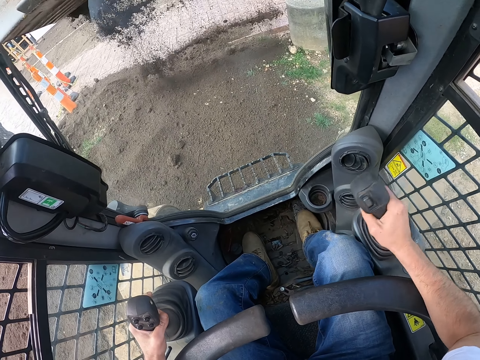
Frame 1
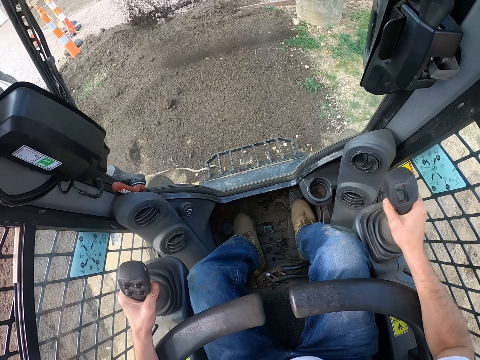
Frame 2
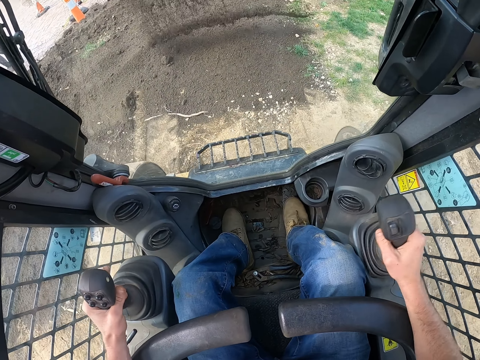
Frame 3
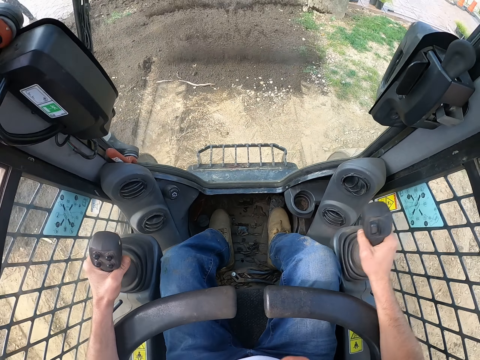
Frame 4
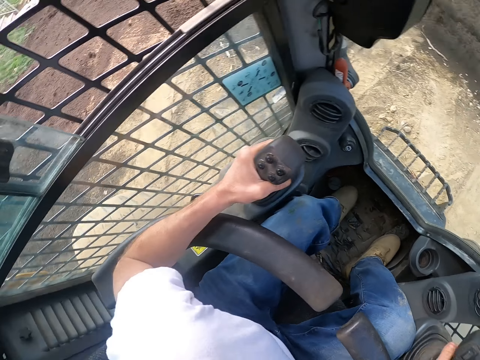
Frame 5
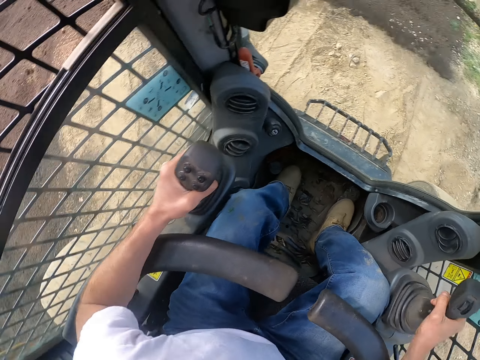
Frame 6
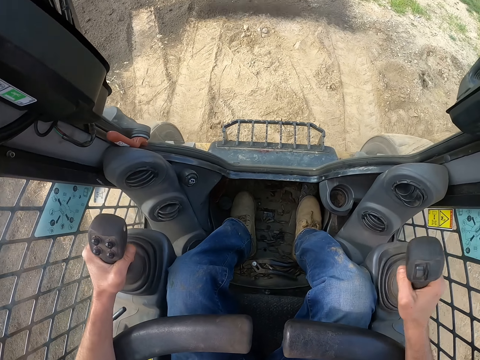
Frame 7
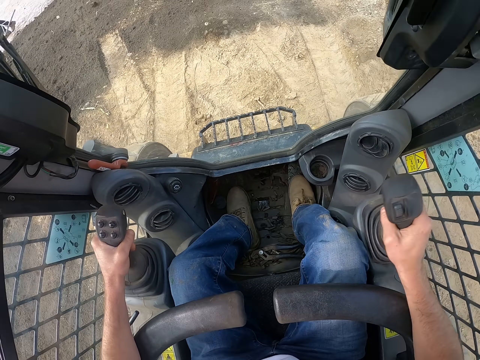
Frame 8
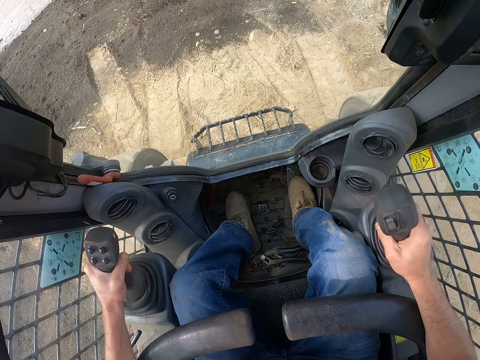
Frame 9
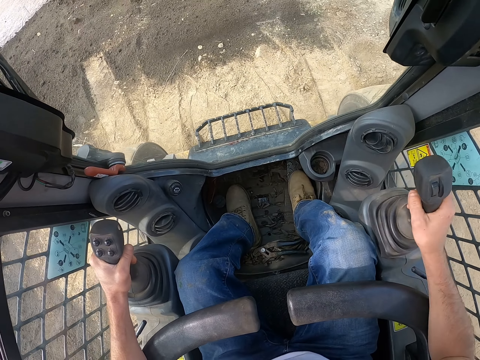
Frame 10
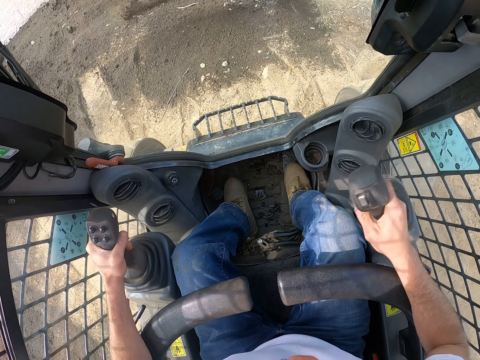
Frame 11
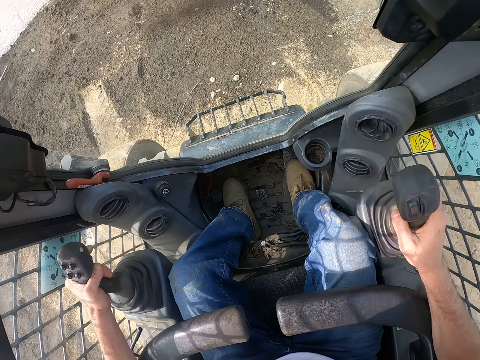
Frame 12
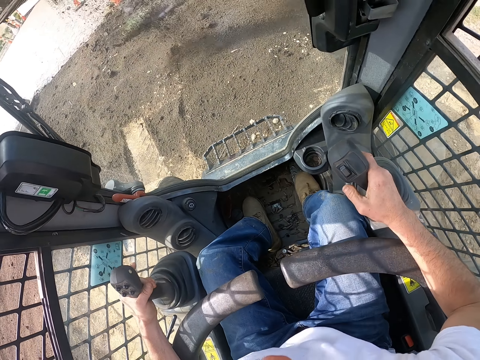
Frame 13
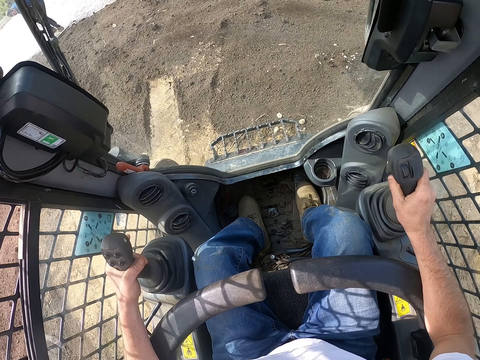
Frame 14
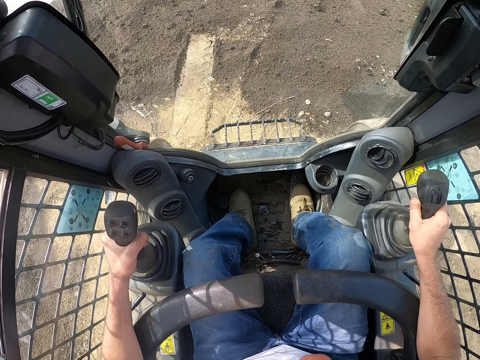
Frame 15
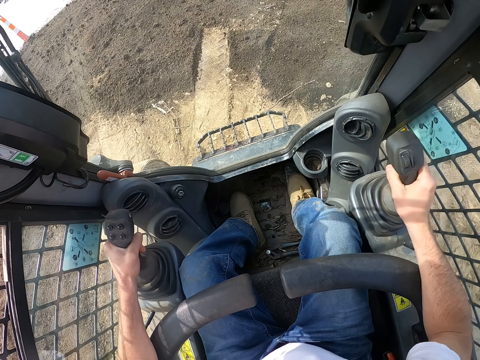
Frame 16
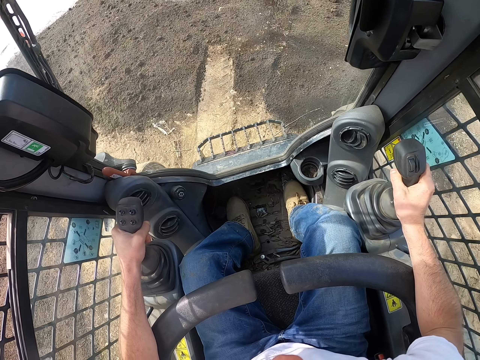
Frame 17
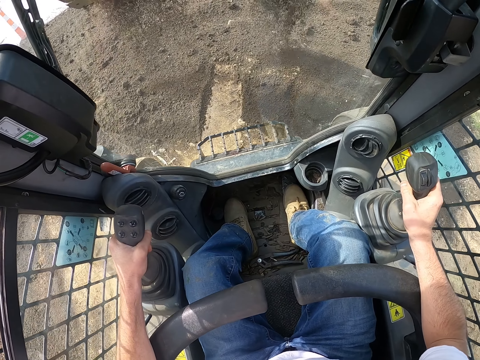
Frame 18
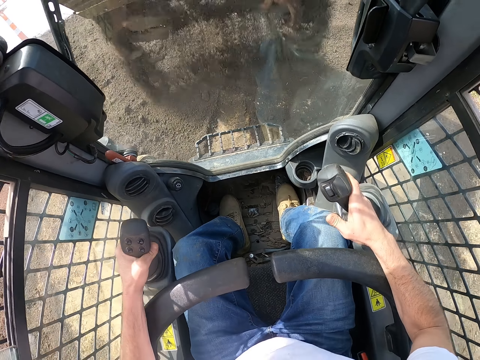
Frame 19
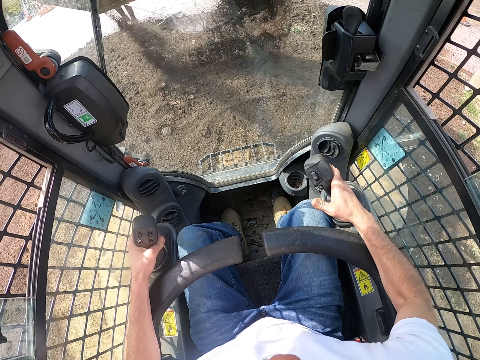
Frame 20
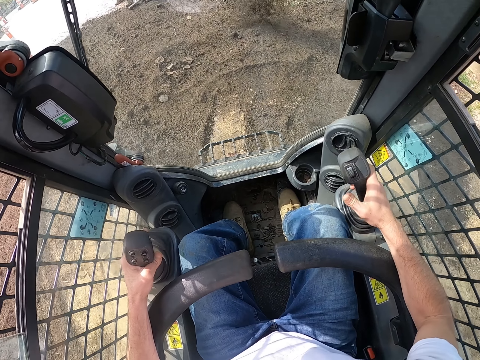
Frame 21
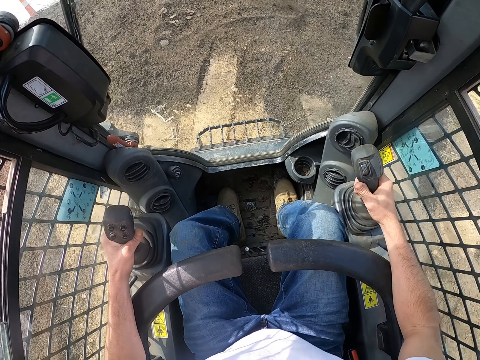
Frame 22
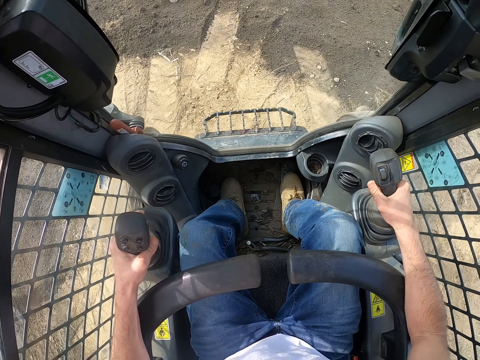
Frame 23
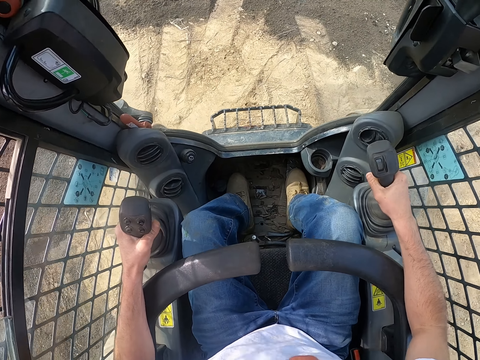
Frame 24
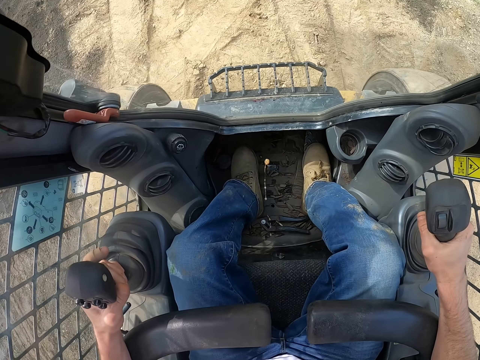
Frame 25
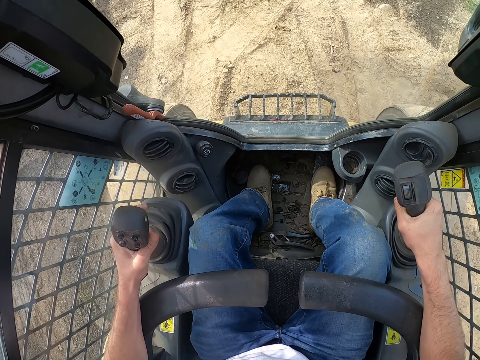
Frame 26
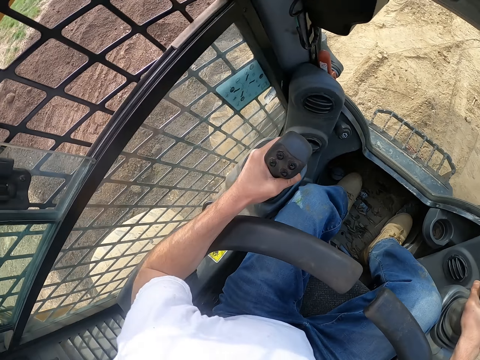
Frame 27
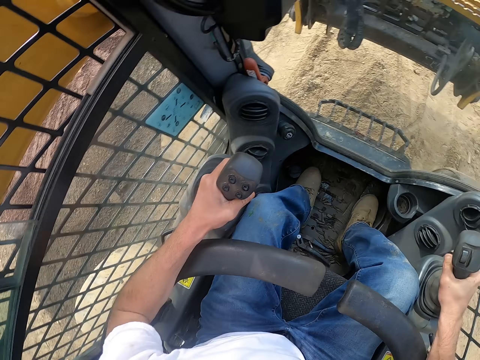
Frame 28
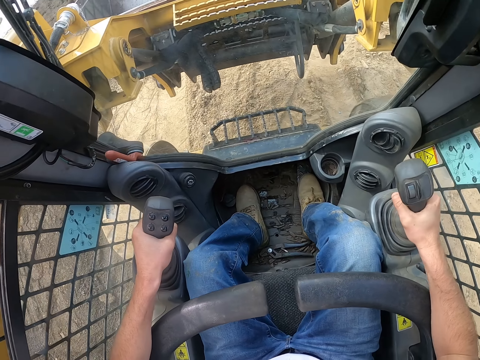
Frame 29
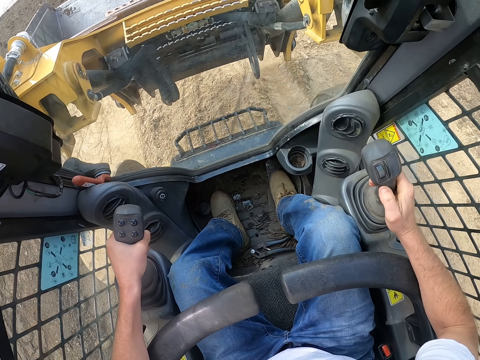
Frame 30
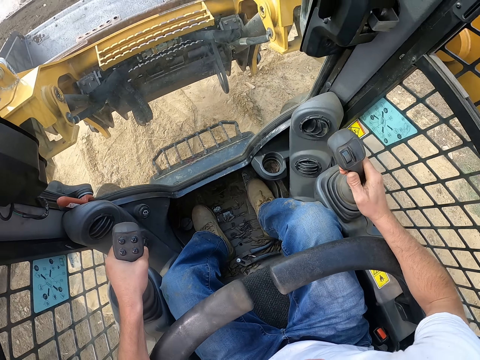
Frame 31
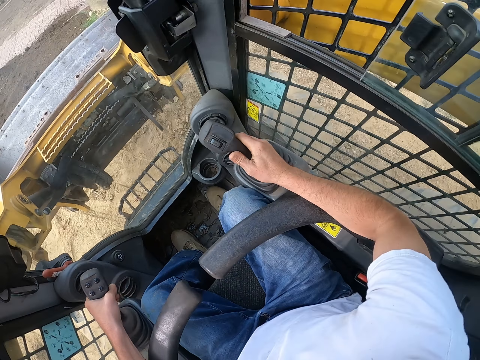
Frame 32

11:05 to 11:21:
The camera wearer shakes the bulldozer. They take something from the mouth.

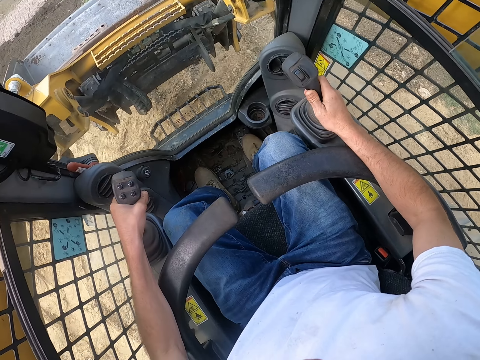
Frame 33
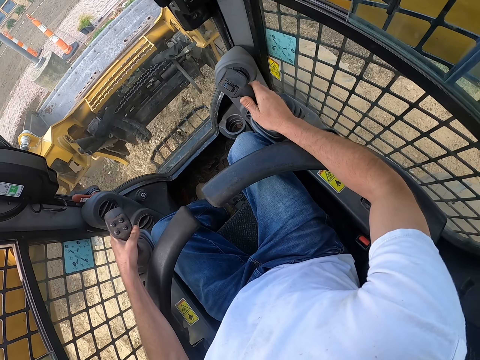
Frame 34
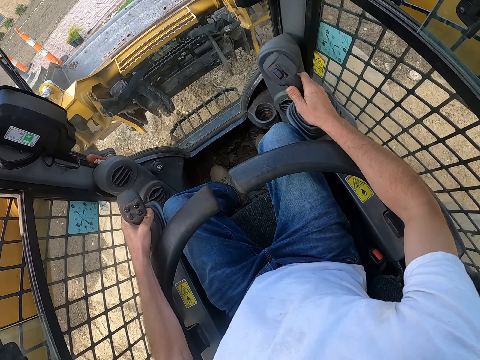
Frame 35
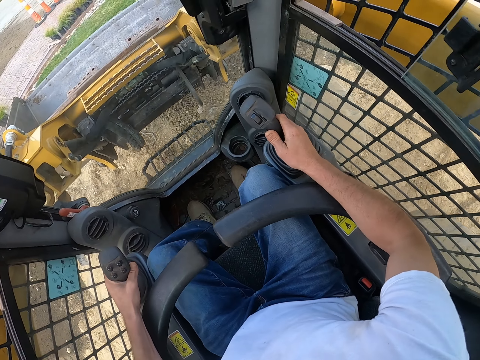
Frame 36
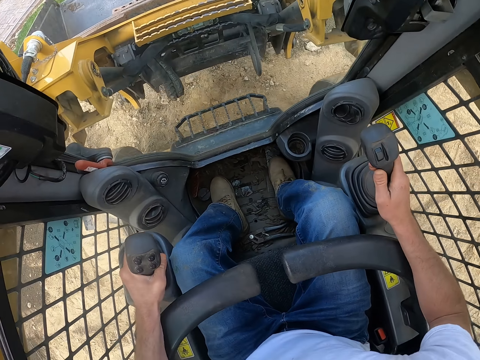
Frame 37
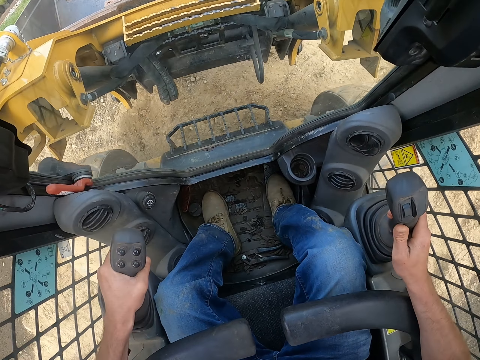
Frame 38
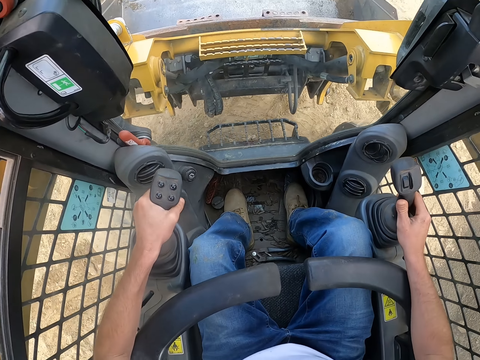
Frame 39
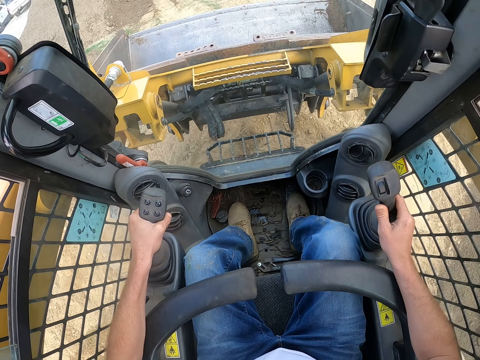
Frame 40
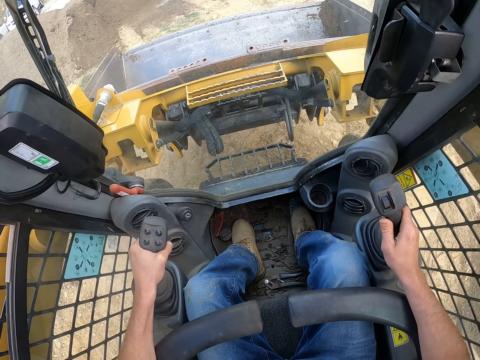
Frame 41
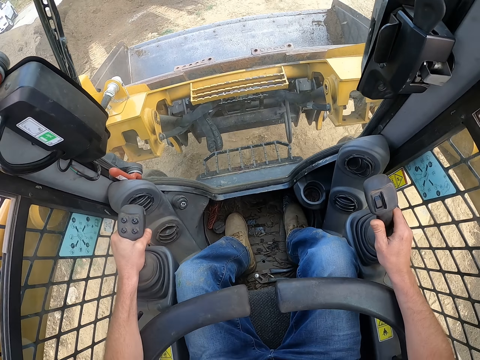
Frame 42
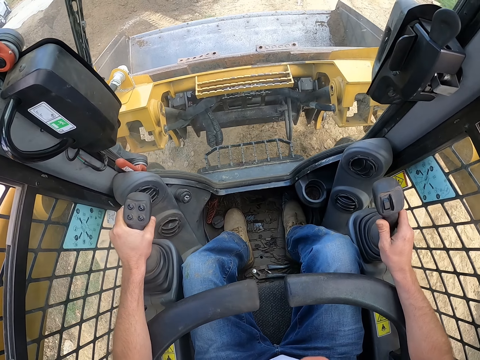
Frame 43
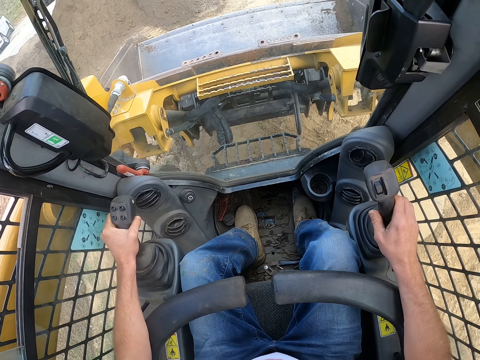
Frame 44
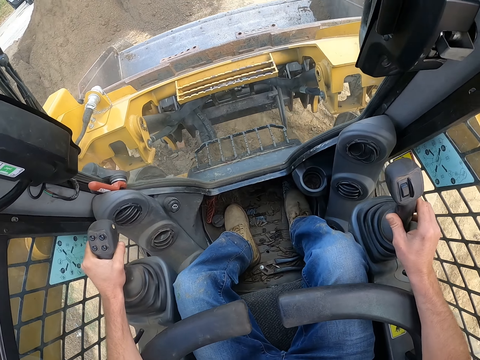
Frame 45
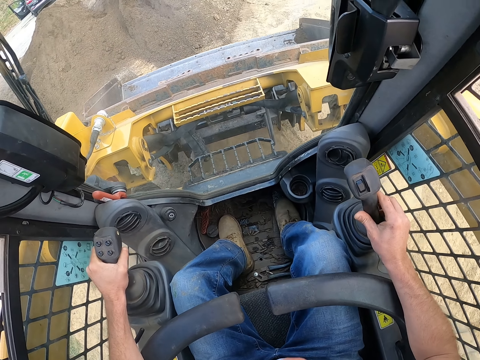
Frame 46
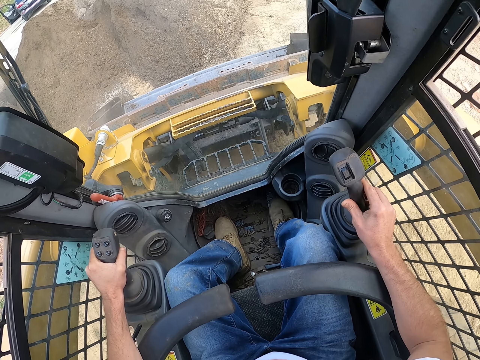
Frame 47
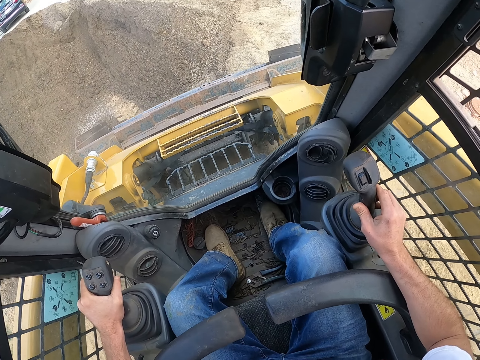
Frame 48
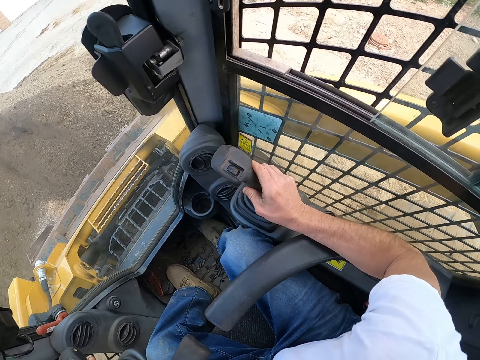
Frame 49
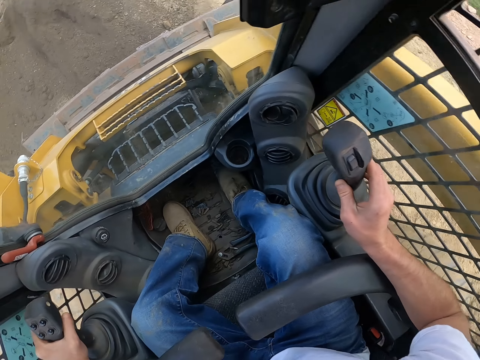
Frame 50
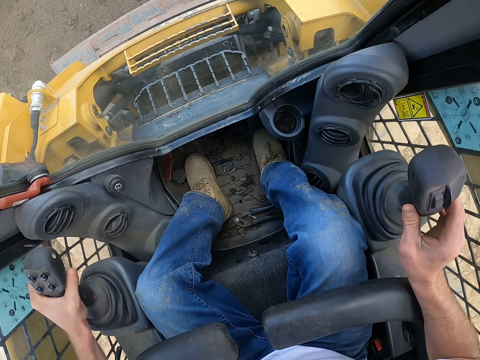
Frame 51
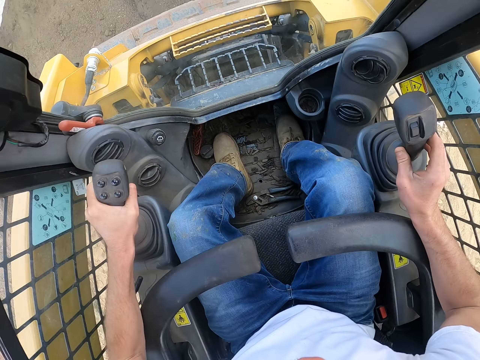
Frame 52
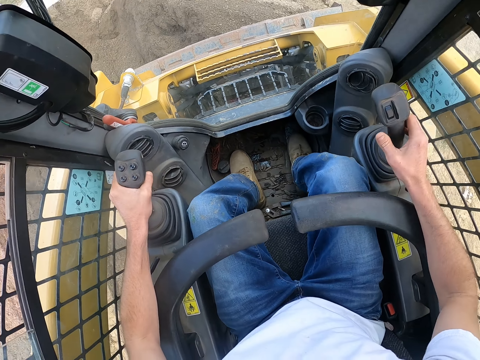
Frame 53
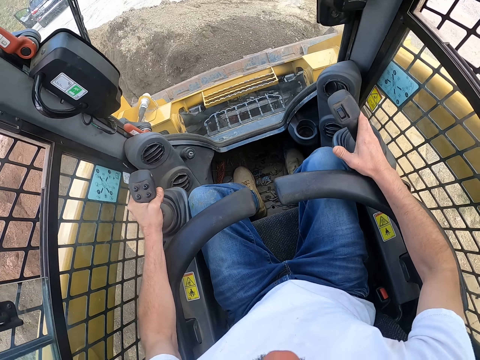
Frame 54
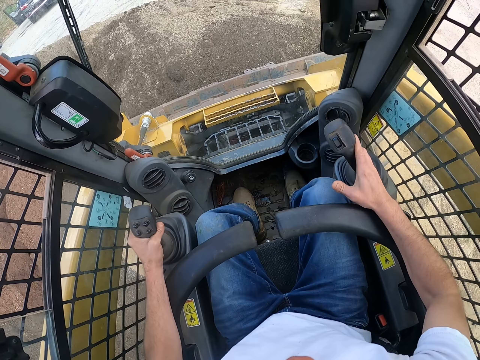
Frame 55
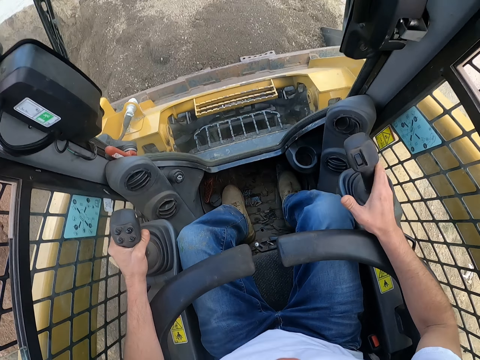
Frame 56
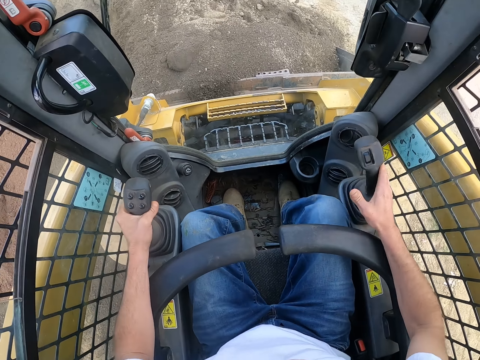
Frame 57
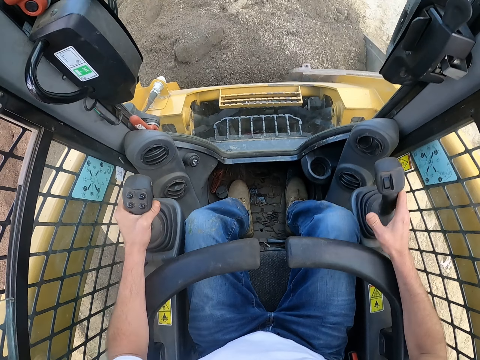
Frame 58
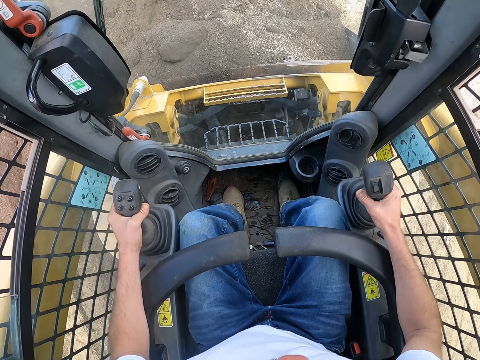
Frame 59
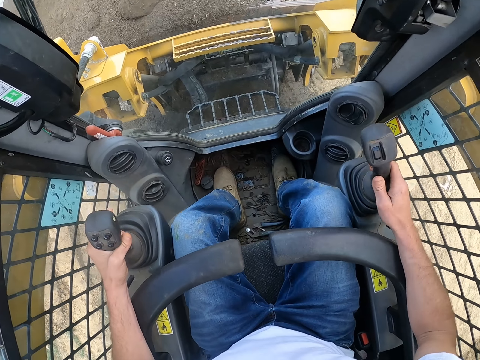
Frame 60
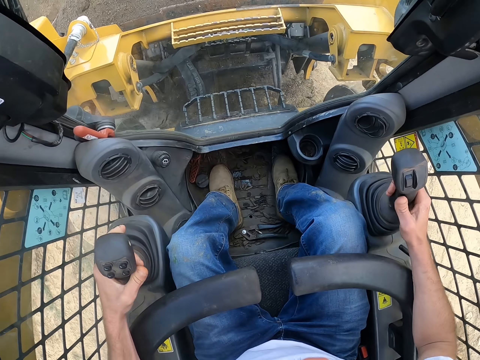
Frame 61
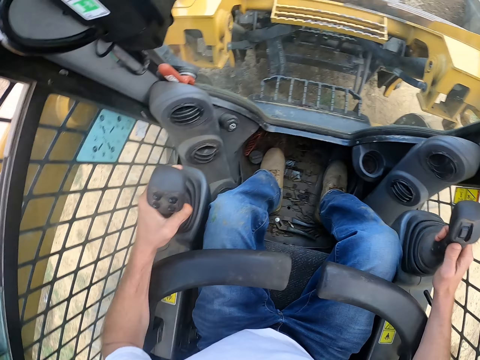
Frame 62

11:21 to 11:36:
The camera wearer digs soil with an excavator.
